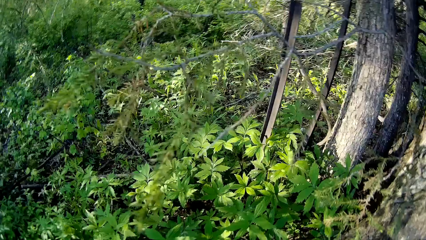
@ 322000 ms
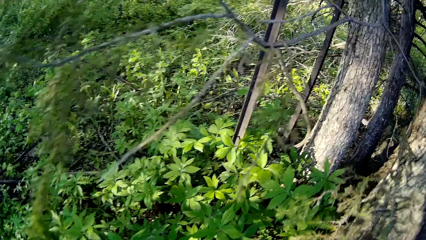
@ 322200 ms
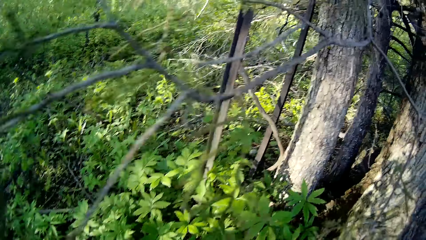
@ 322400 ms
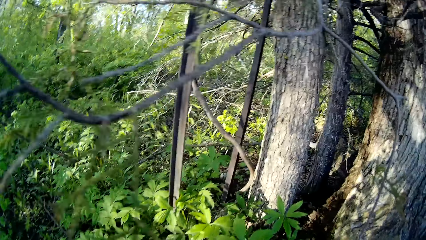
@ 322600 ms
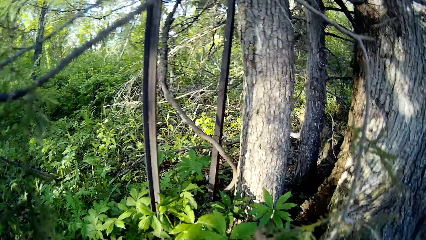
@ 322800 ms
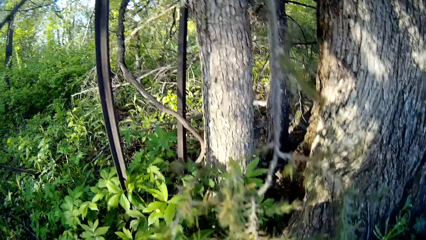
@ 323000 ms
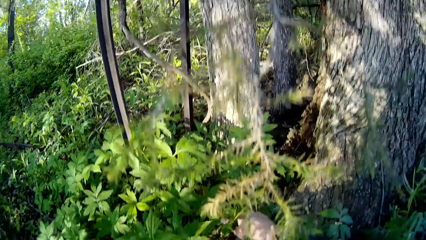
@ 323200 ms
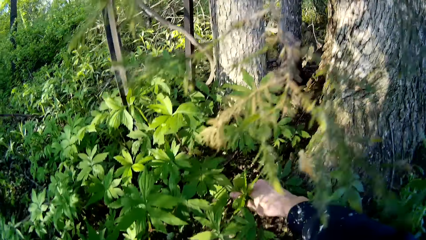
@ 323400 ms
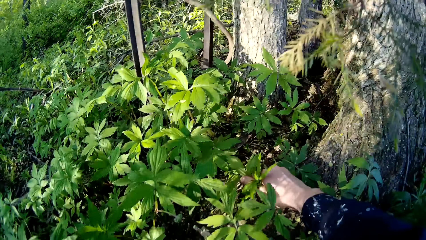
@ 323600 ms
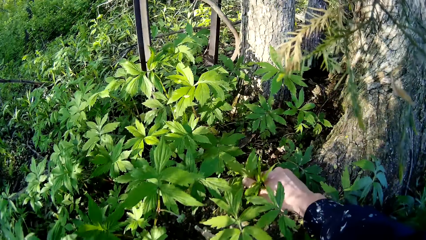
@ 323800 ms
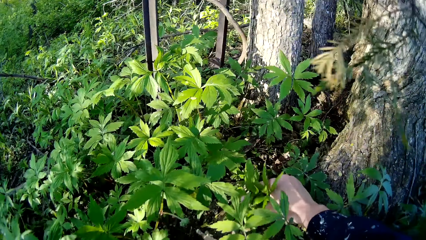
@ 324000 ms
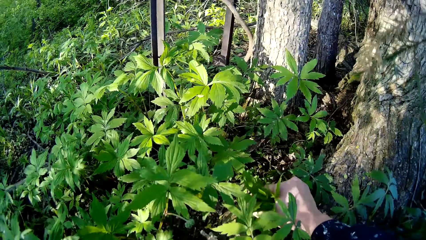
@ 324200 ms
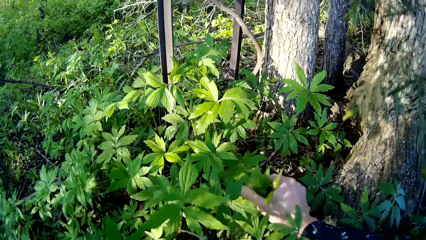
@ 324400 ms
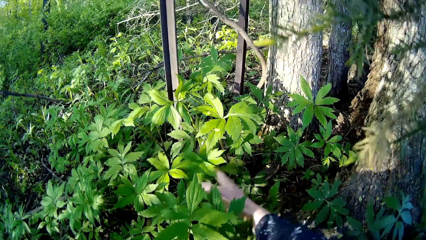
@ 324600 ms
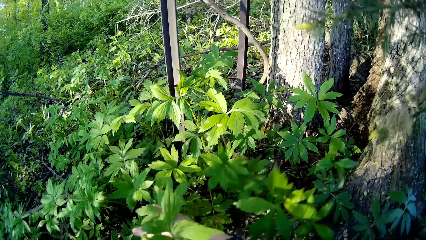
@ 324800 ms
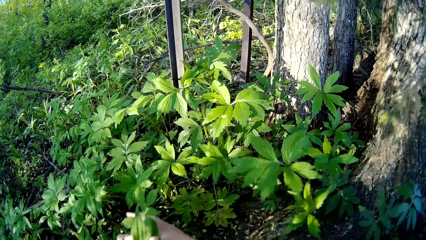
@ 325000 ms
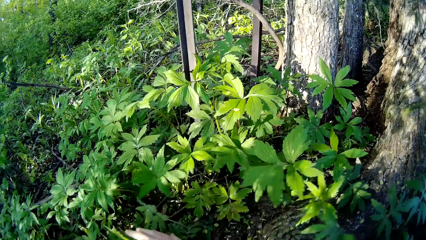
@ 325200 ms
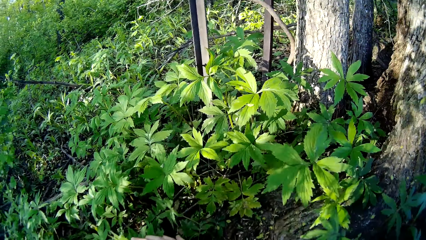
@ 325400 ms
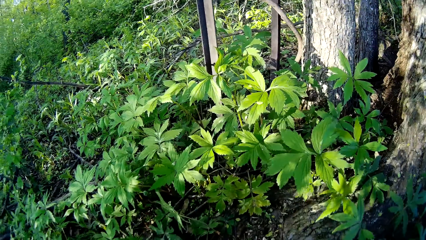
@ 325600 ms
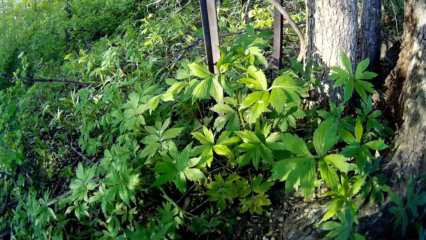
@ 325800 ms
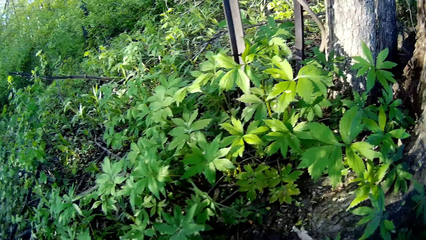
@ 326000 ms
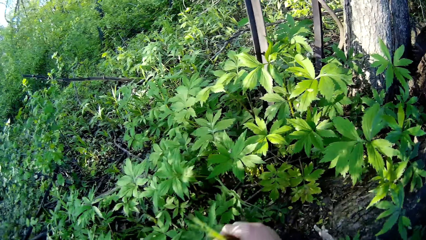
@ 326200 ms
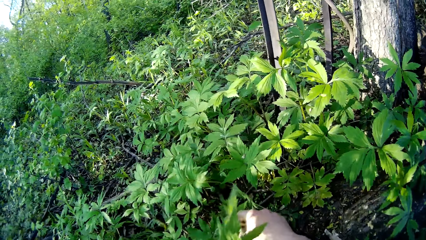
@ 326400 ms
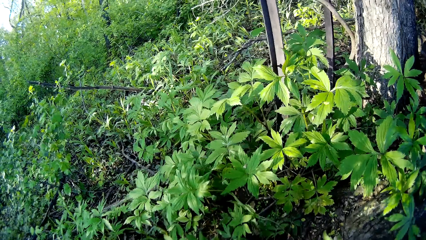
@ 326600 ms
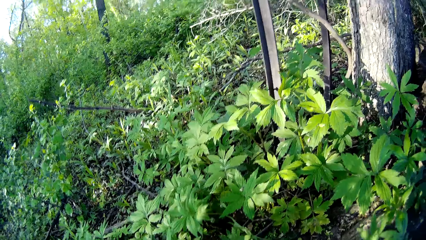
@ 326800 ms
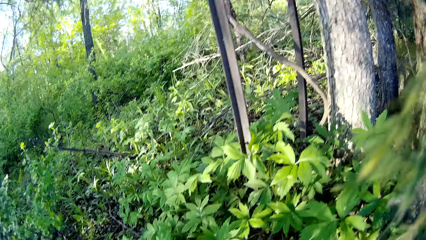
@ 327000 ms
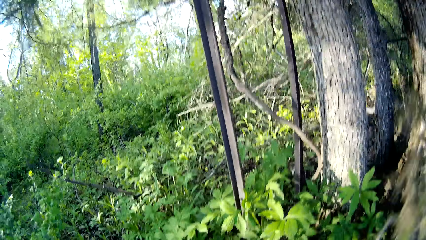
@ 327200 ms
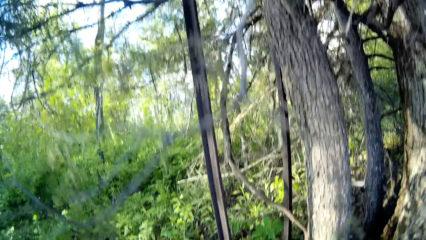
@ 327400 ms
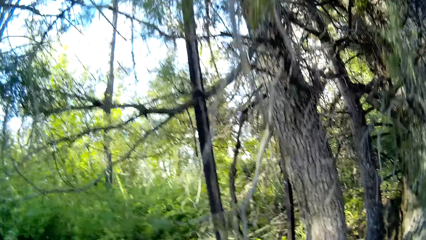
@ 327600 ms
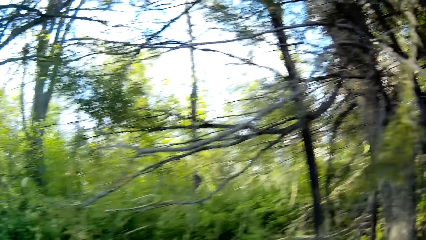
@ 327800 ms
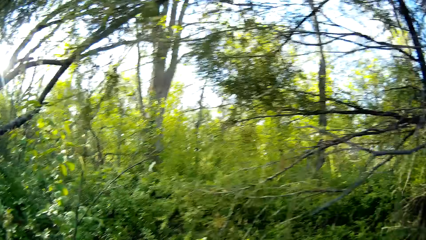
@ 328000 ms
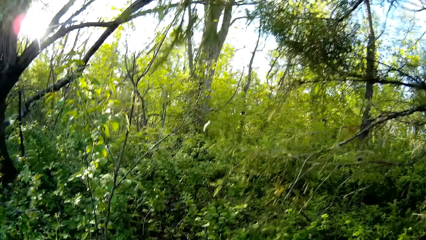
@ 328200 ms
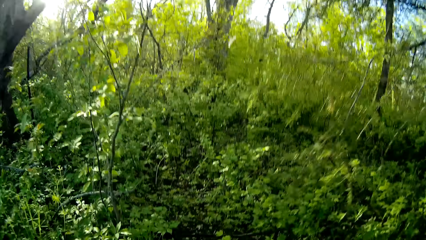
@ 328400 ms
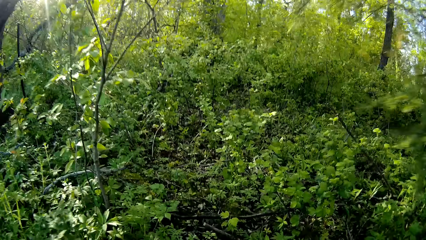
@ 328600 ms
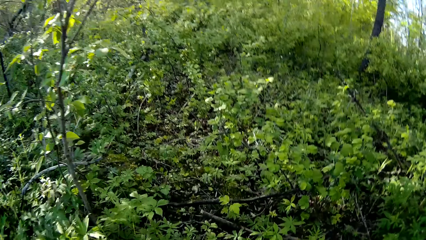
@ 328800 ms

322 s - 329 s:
The camera wearer cuts some leaves from some plants on the floor with her right hand. She touches the weeds.

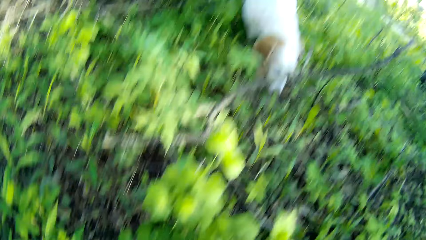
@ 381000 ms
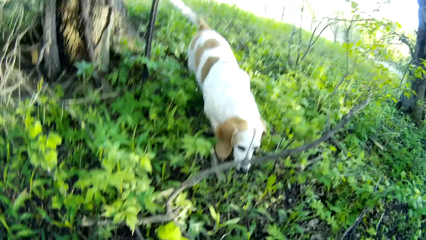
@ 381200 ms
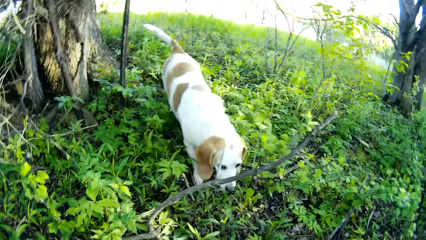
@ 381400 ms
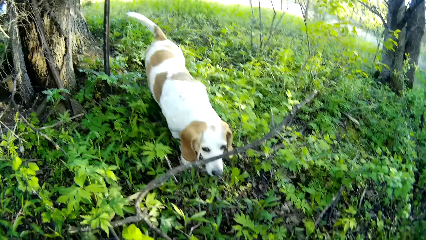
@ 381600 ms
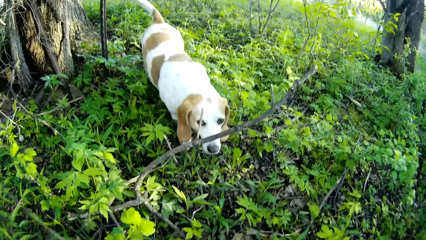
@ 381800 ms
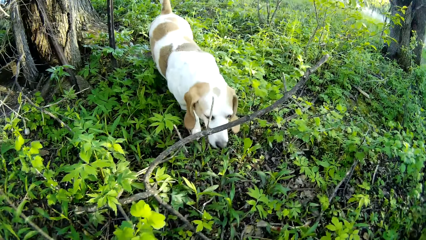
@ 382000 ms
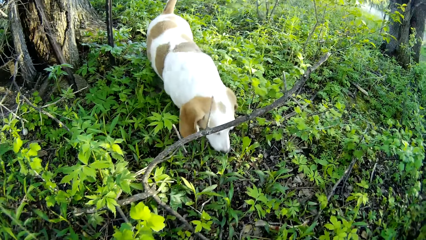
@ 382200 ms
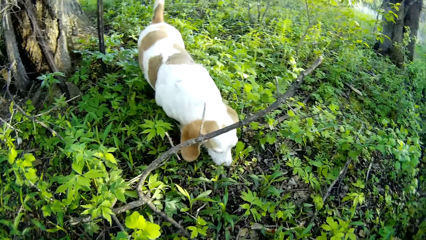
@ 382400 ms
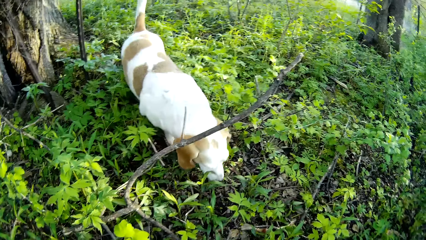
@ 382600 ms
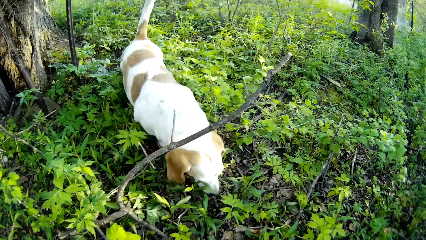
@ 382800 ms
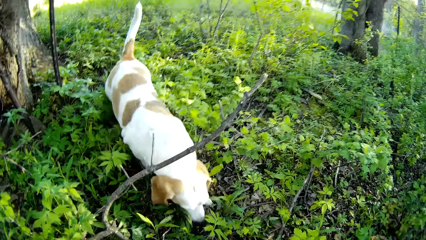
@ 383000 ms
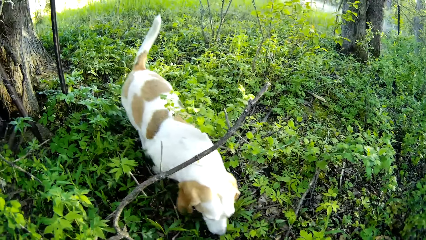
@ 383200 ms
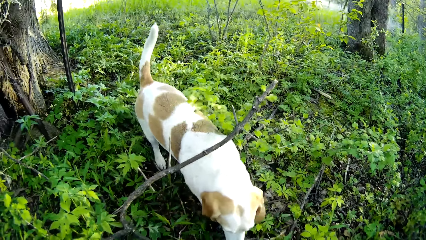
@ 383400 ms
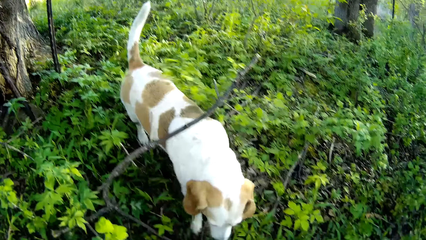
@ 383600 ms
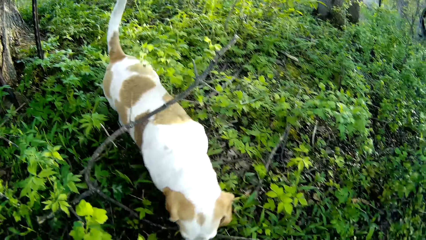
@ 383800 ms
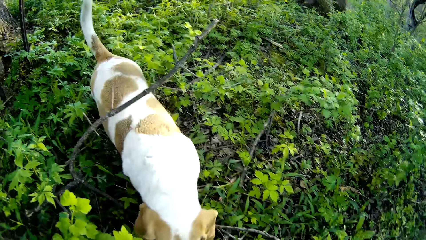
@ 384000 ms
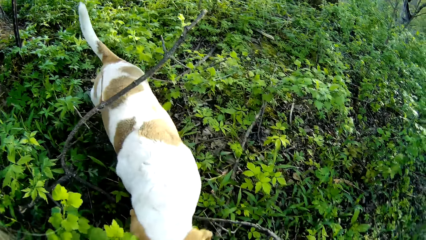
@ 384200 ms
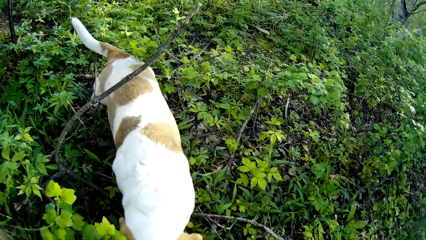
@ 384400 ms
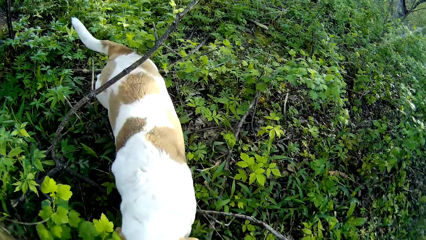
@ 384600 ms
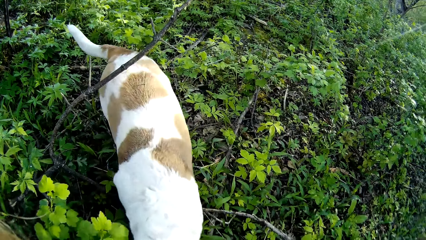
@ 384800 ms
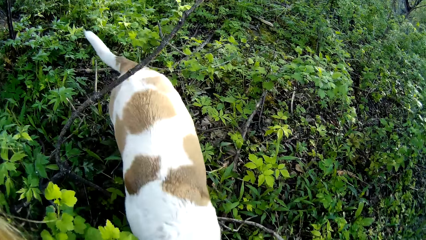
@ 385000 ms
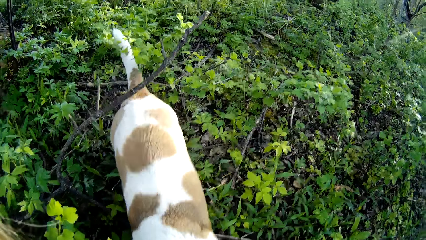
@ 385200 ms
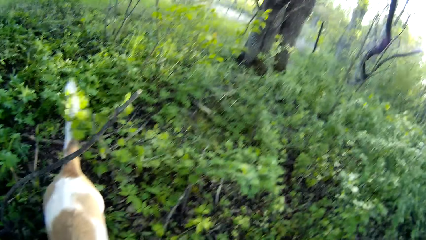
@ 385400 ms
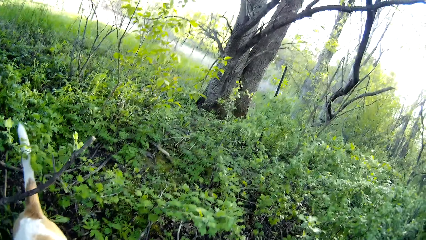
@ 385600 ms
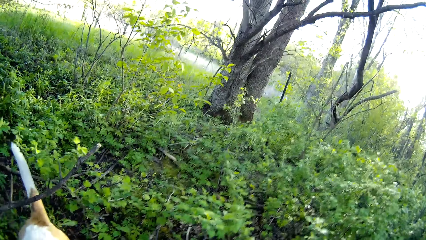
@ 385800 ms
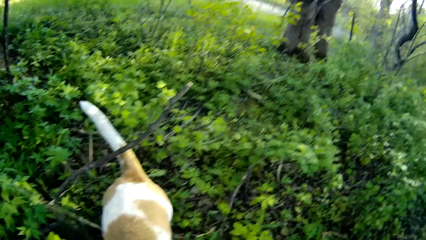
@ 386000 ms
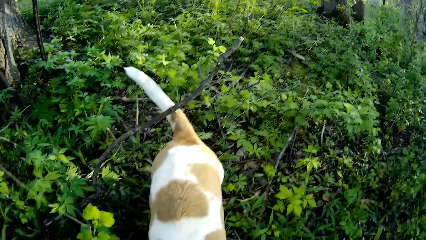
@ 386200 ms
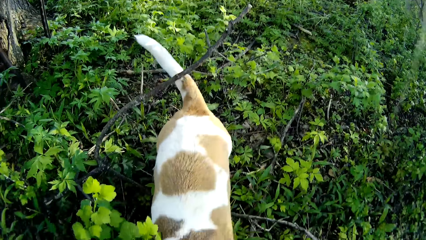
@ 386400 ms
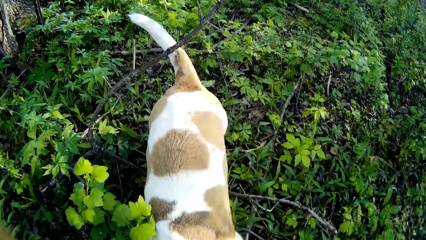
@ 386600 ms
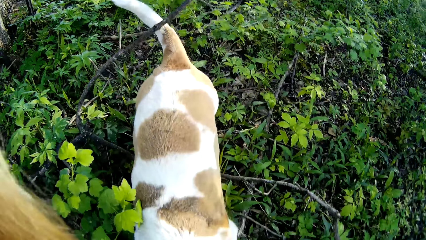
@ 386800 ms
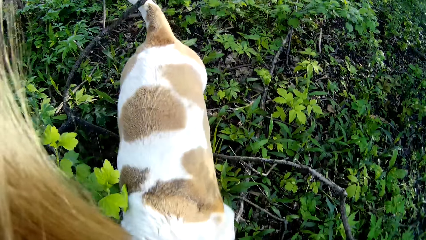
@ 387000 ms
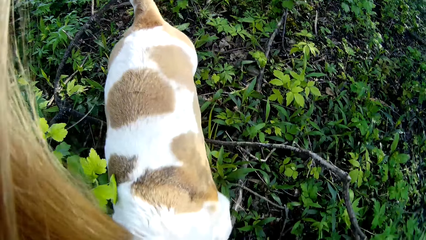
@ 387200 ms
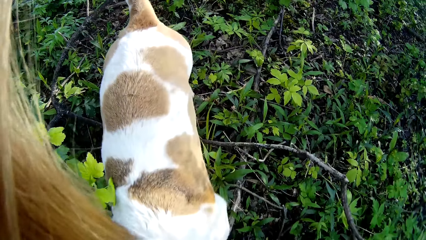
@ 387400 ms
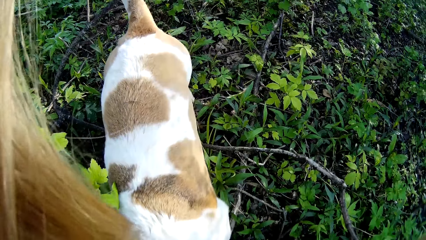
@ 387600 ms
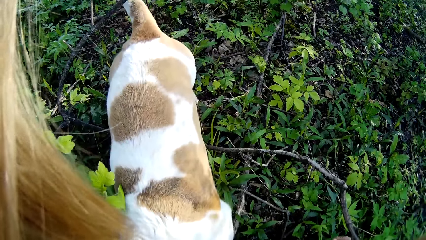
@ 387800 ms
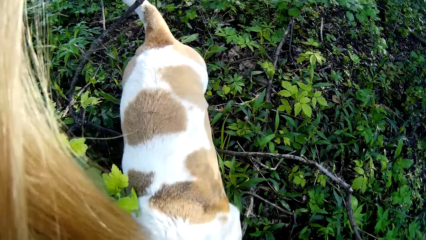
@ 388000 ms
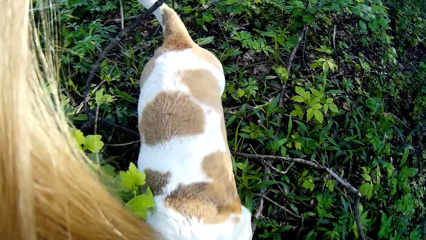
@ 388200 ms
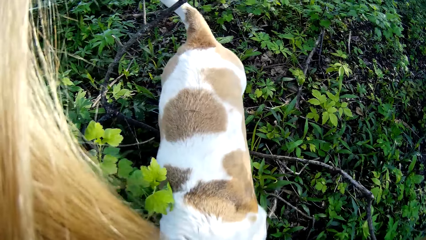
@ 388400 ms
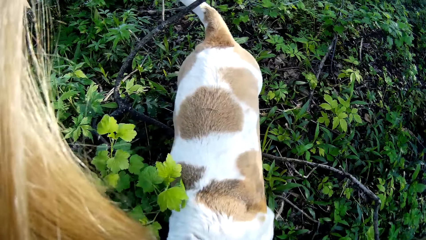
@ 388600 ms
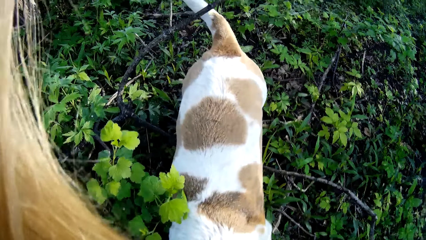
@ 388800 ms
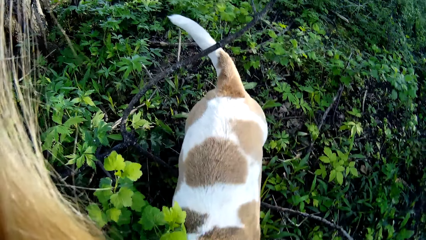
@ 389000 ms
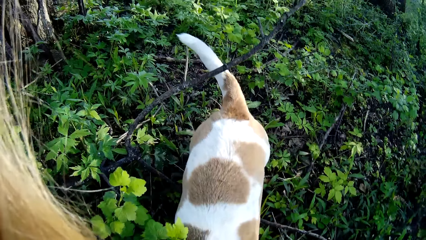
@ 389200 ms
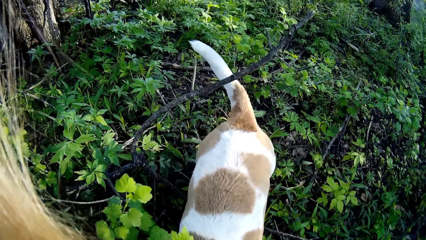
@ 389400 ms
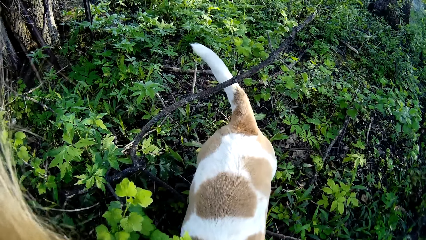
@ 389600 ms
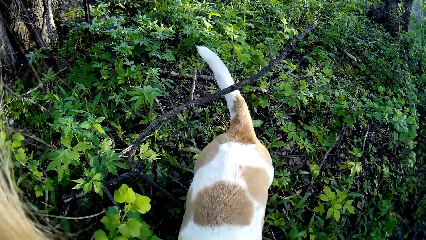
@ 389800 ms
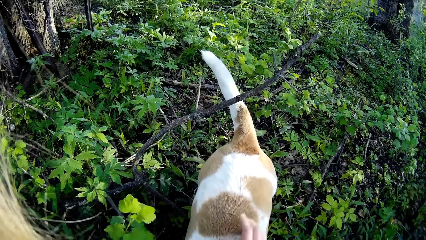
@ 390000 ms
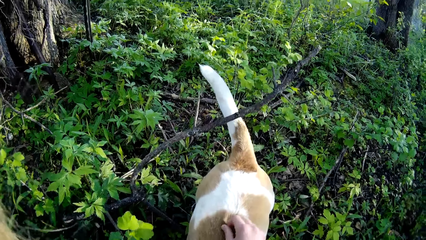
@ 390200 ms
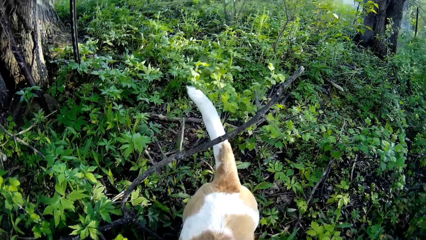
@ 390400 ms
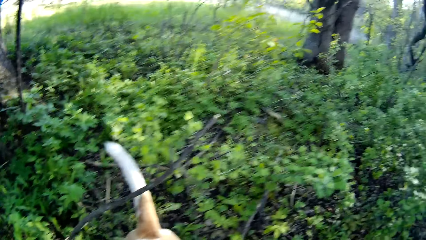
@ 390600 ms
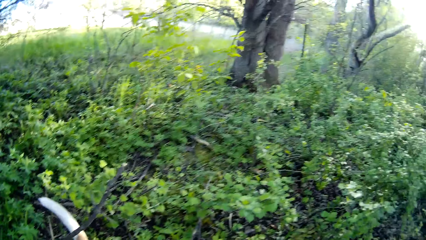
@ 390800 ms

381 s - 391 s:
A dog walks towards the camera wearer. The camera wearer touches the dog with her right hand.
